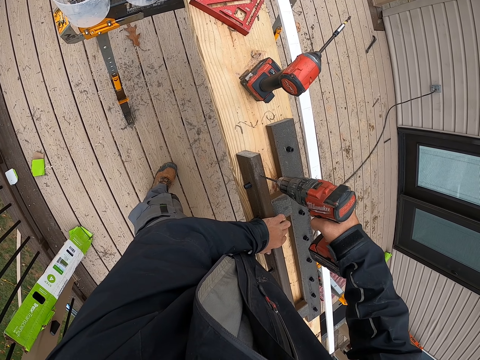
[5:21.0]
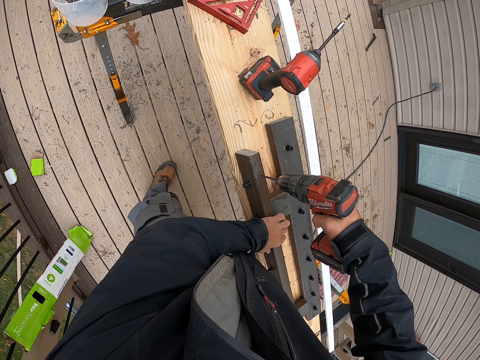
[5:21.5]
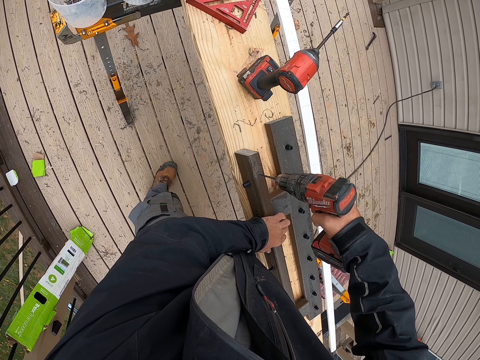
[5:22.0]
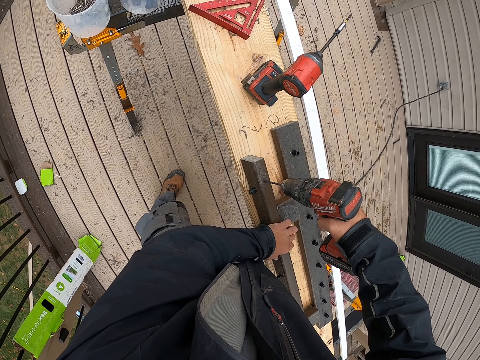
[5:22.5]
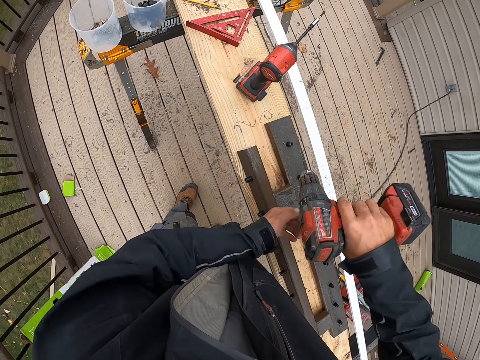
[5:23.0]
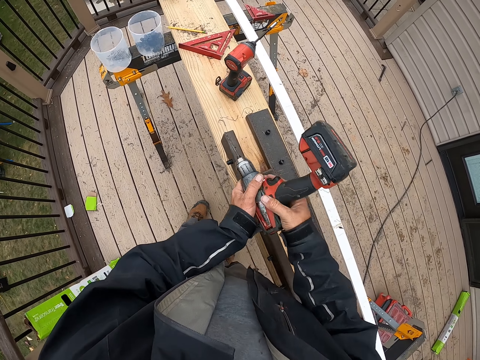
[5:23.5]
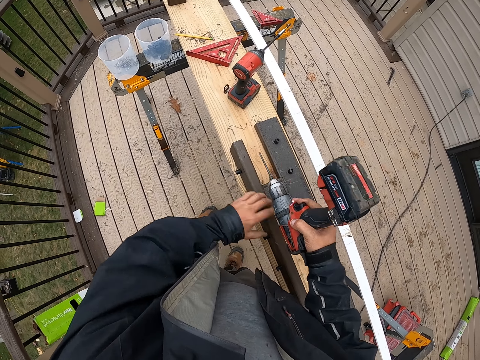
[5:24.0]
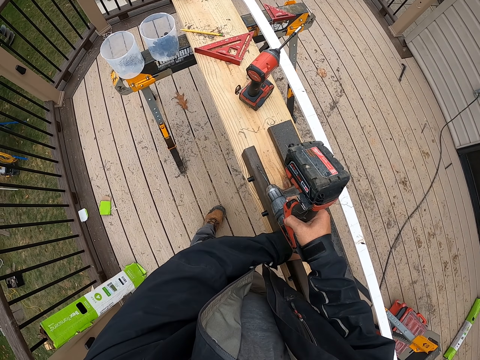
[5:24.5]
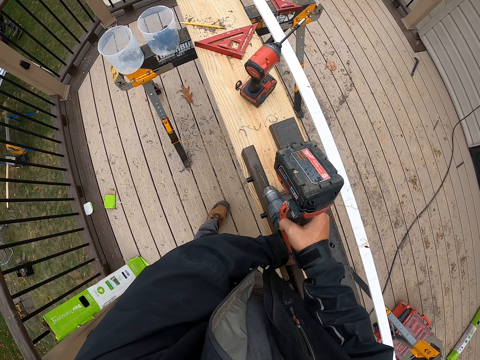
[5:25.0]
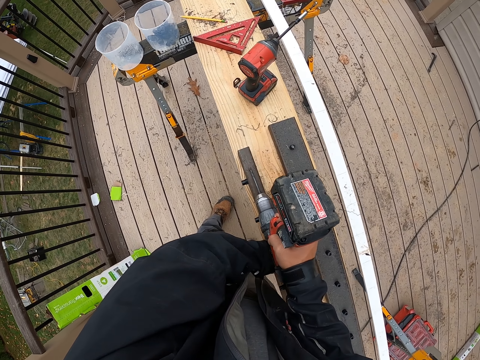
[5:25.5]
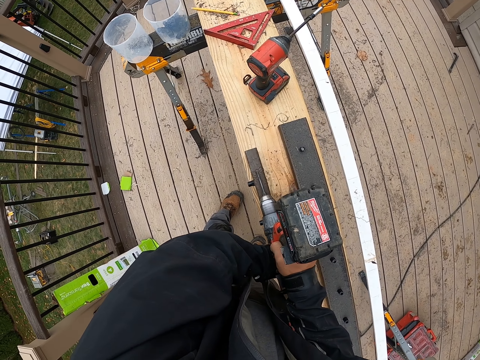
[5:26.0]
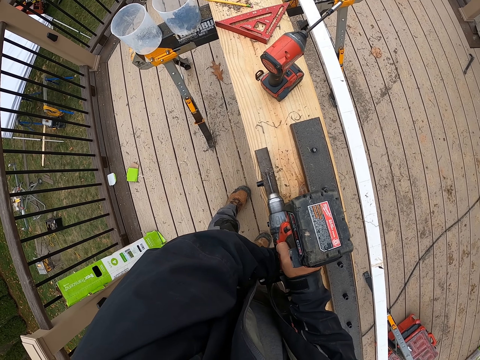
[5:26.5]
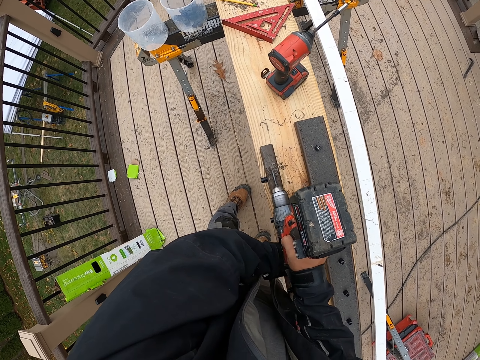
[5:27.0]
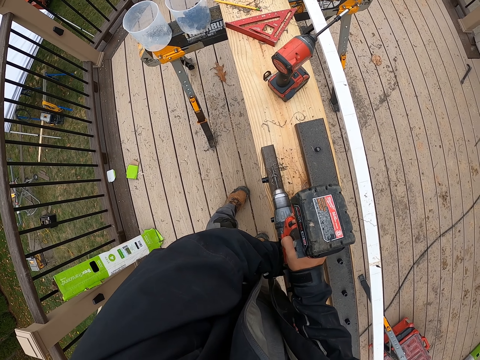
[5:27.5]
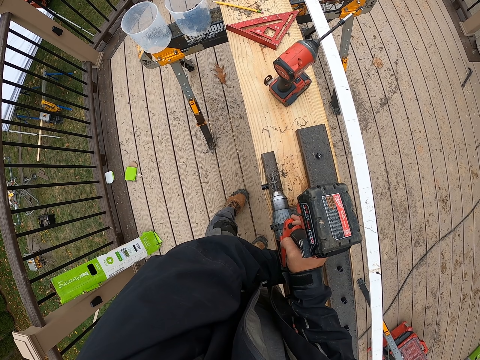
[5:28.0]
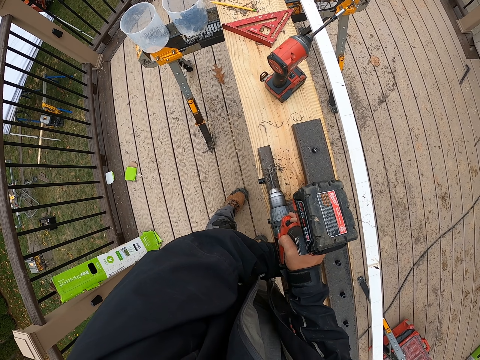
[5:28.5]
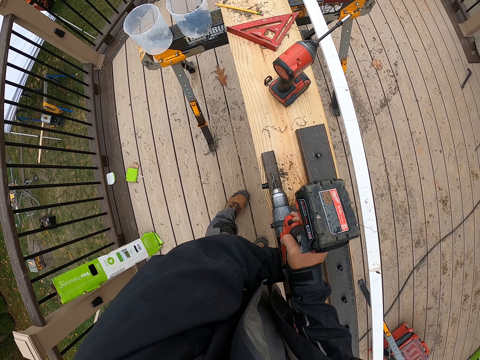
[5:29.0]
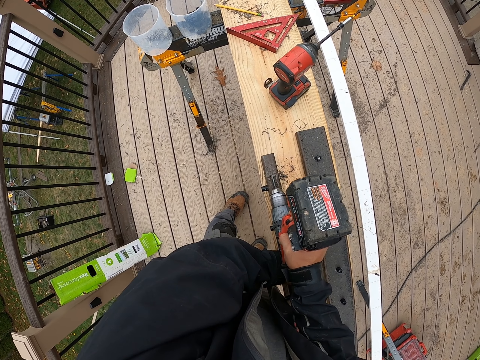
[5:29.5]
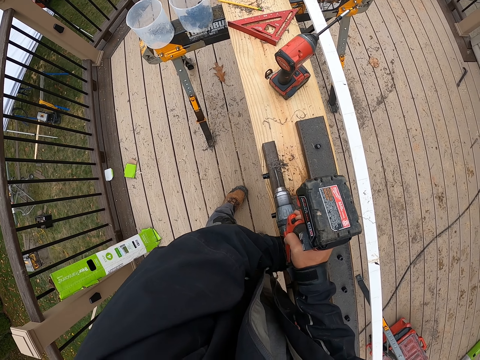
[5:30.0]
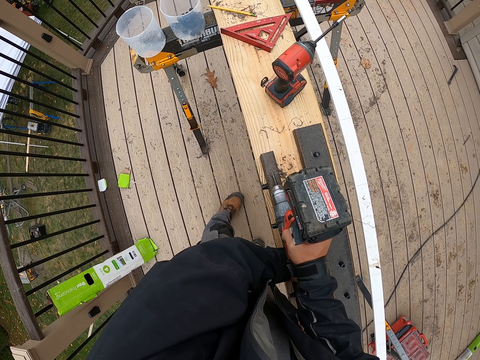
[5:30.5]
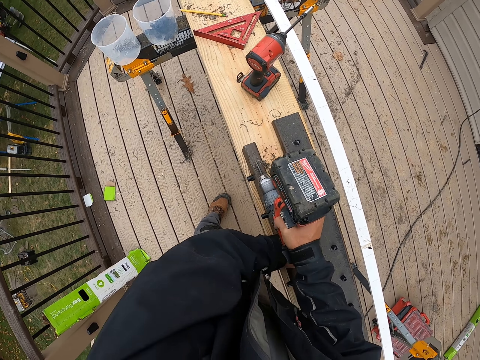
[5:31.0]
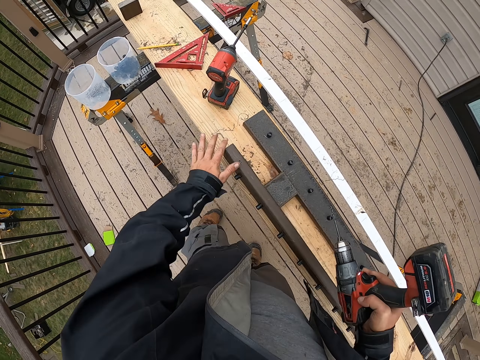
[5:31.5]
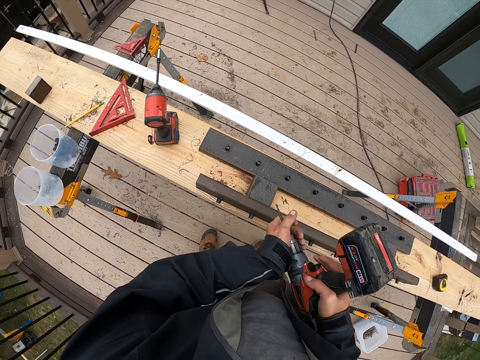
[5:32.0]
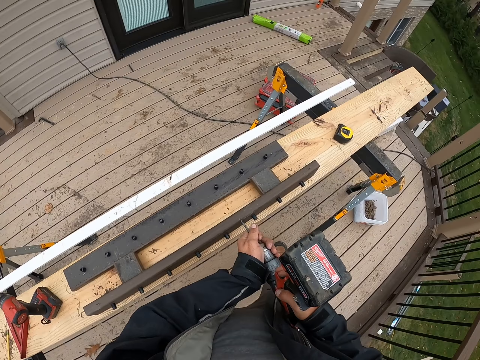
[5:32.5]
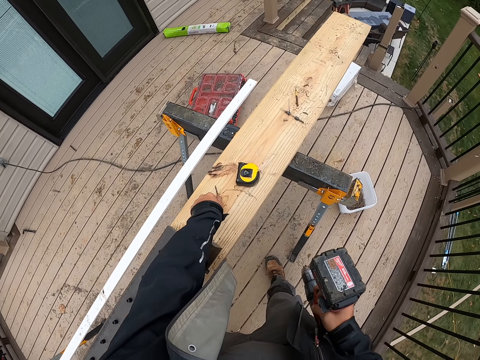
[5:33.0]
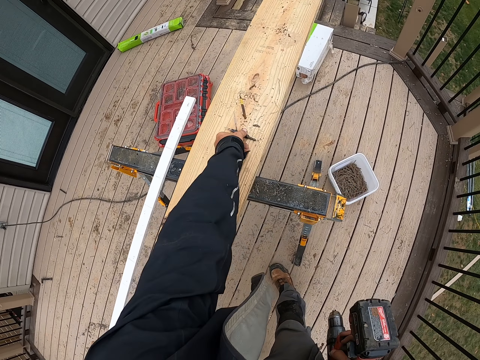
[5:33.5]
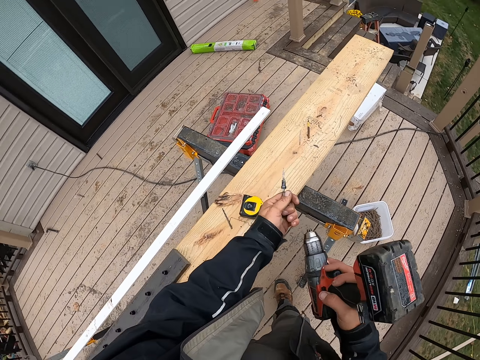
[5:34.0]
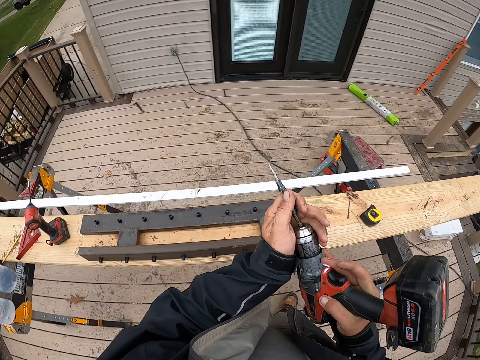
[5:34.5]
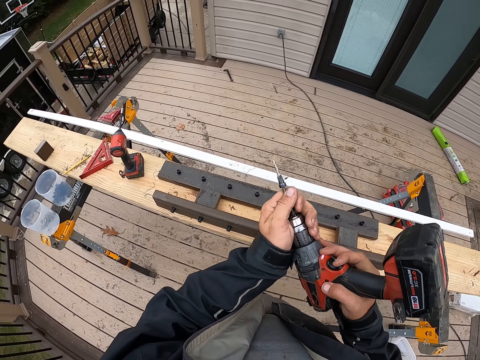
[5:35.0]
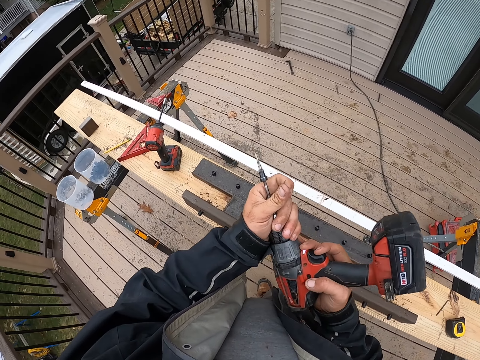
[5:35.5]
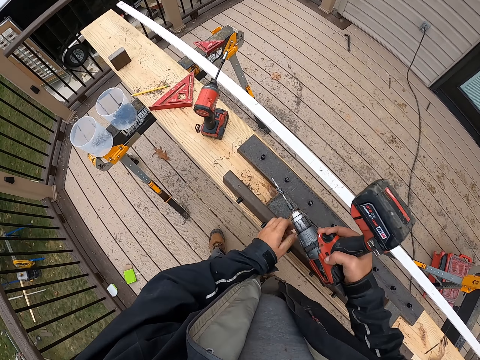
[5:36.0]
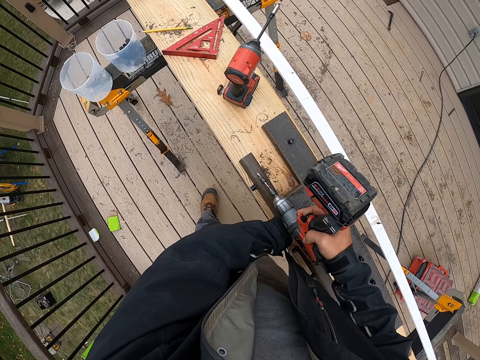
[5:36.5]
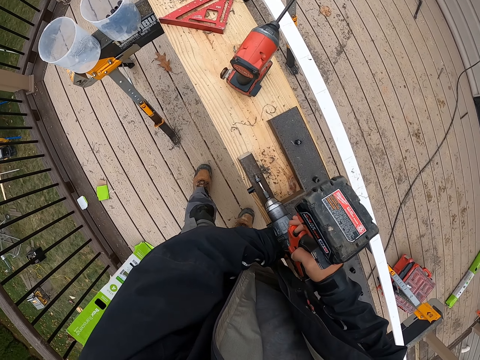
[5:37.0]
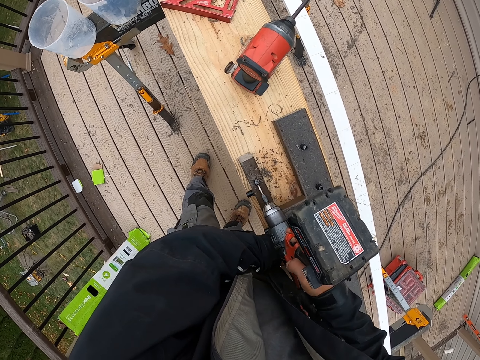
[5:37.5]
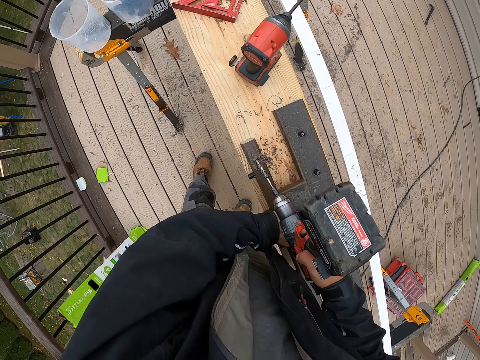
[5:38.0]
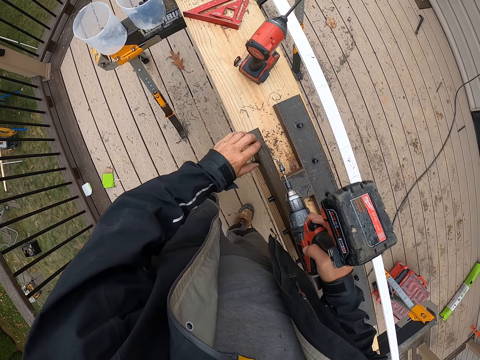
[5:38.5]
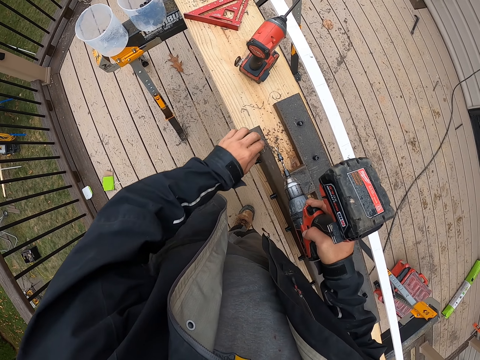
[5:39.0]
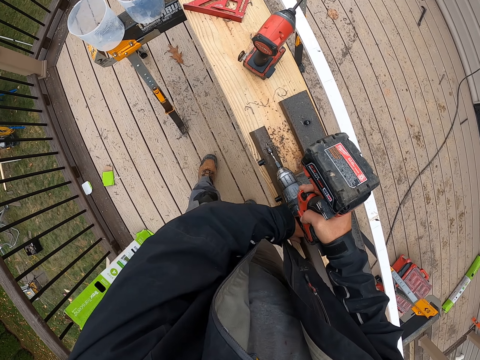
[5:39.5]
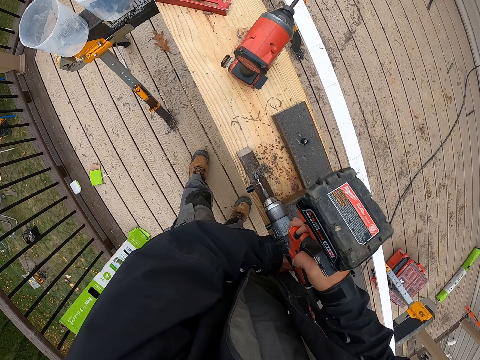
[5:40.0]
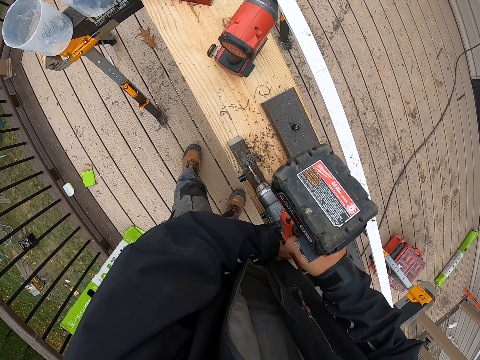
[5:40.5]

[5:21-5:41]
The camera wearer drills the rail. They lift up the drill. They wipe the black plank with the left hand. They walk around. They lift up the drill. They remove the iron nail or bit from the soldering gun. They put the bit down. They fix a metal tip on the soldering gun. They pick up another bit. They put the bit in the drill. They close the bit. They drill a hole on the black plank with the soldering gun. They touch the rail. They drill the rail.

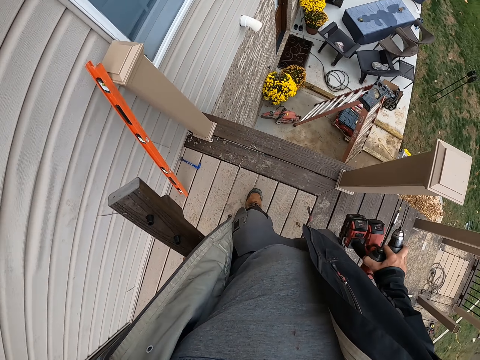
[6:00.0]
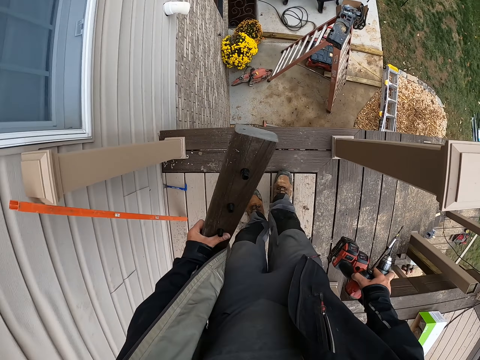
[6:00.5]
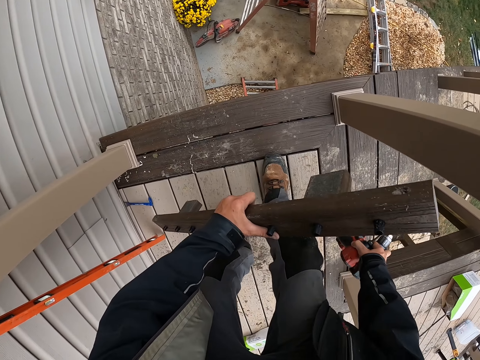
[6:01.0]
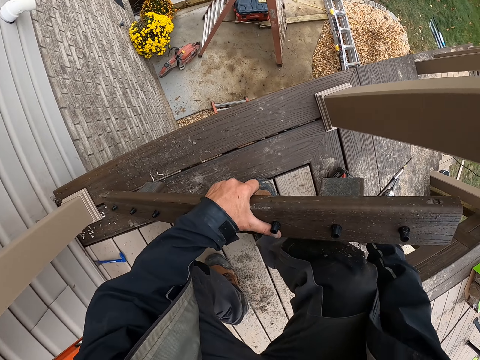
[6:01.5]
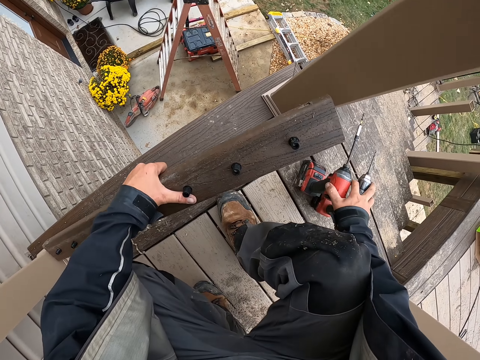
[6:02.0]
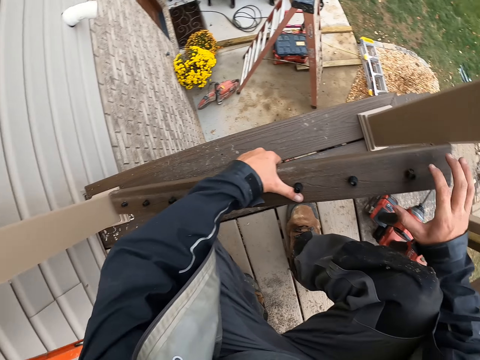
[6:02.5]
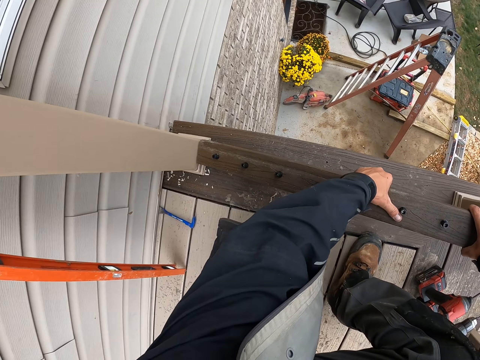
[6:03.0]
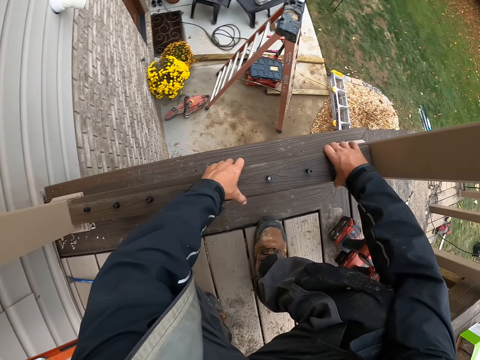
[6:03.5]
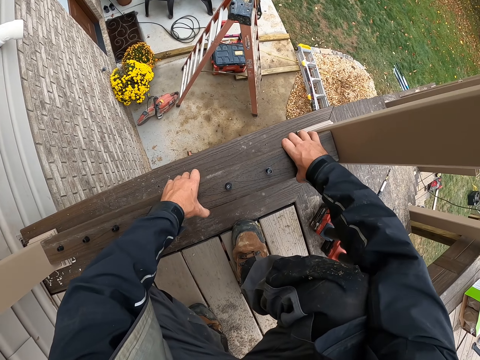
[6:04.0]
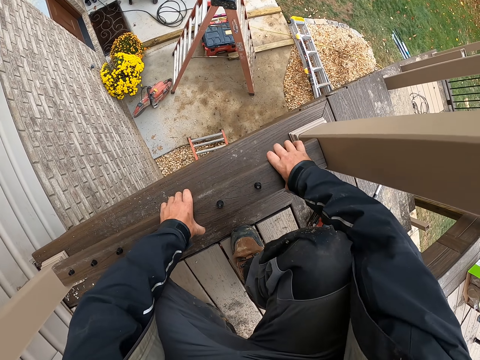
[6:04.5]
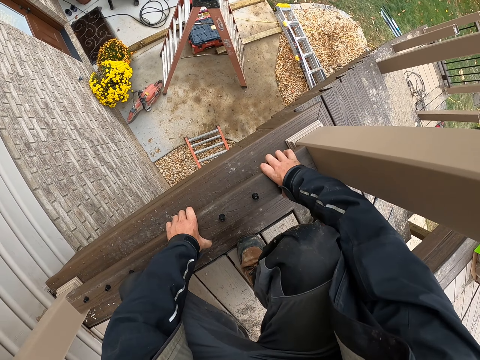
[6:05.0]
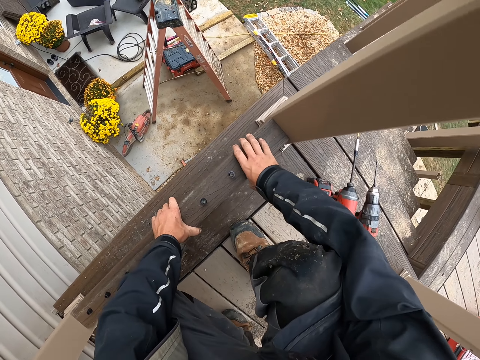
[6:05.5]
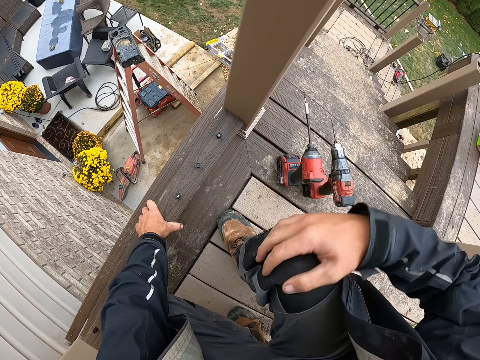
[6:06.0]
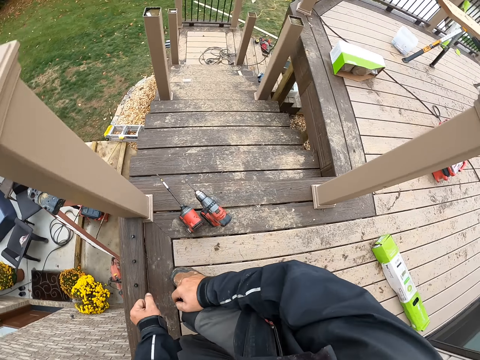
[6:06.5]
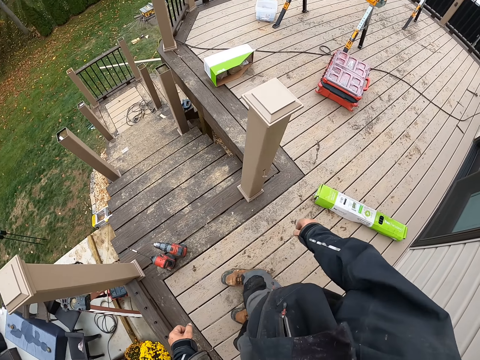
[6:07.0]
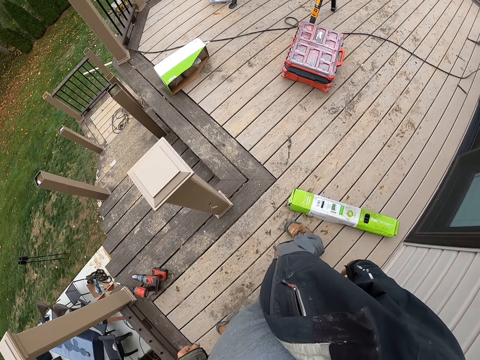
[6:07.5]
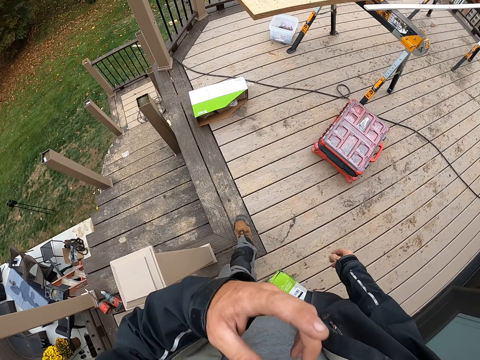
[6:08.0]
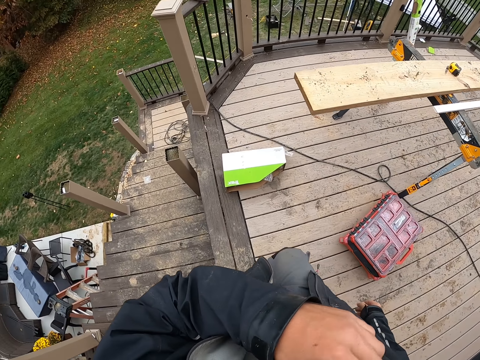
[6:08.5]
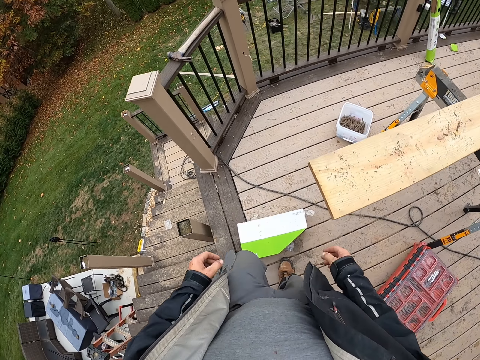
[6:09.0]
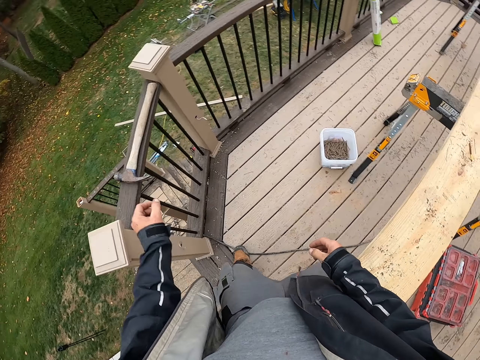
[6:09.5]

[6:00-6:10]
The camera wearer puts the rail down. He puts the drills or soldering guns down. He fixes the black plank on the wooden surface. He pushes the rail down. He stands up and holds his knee. He walks around. He rubs his face. He lifts his hand up and puts his hand down.
